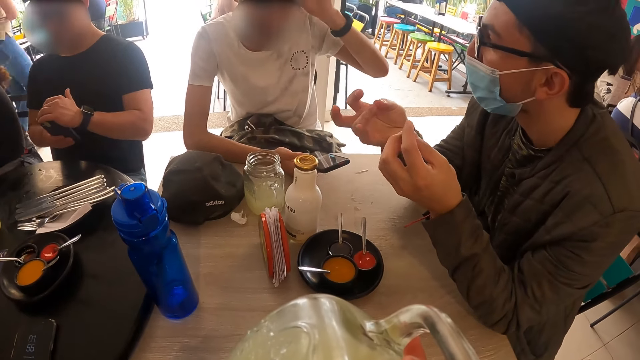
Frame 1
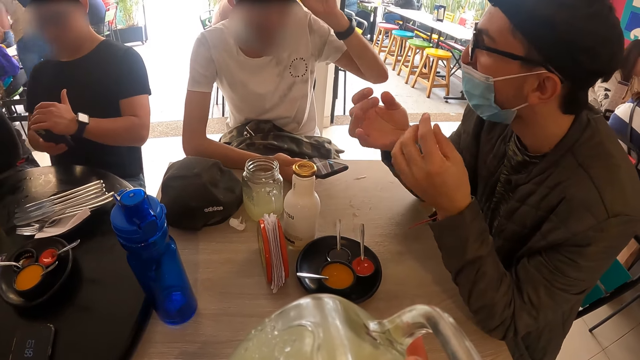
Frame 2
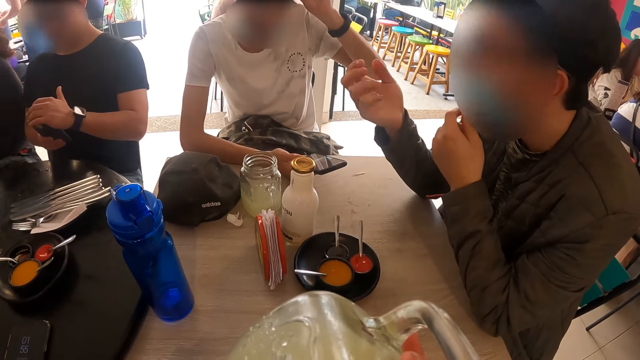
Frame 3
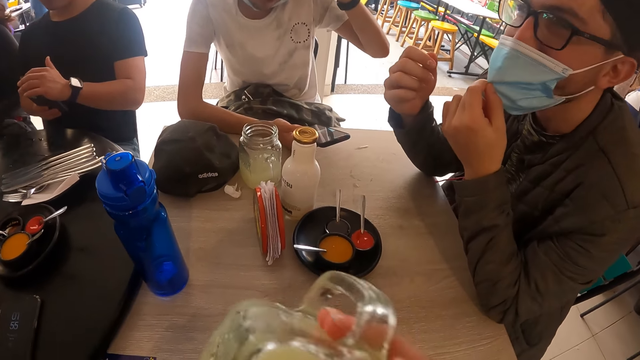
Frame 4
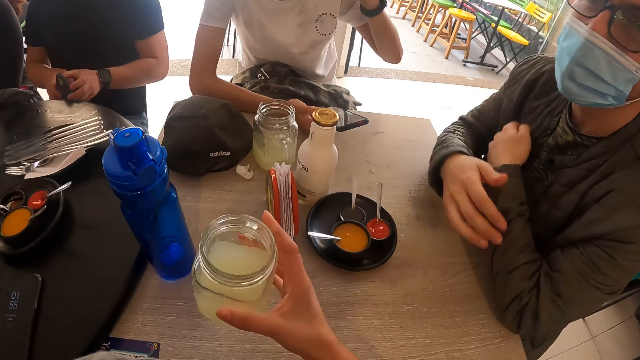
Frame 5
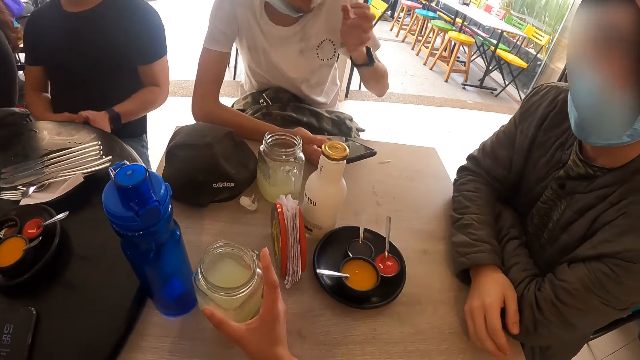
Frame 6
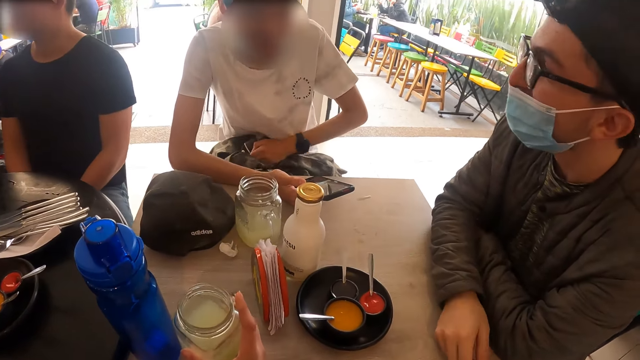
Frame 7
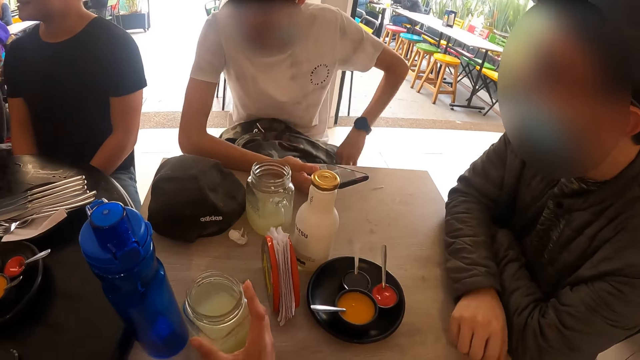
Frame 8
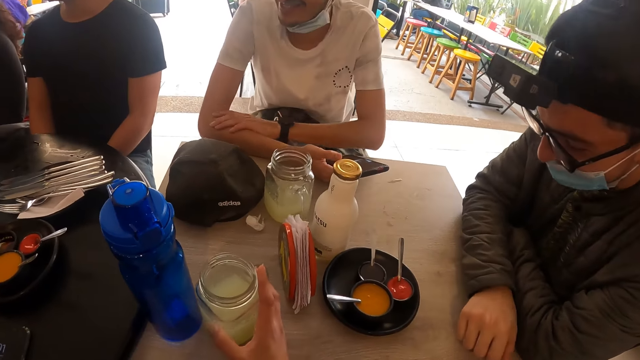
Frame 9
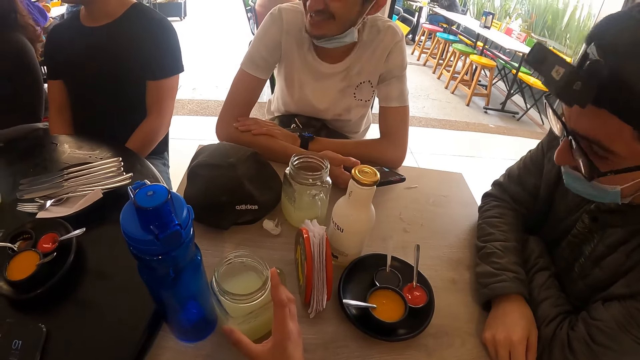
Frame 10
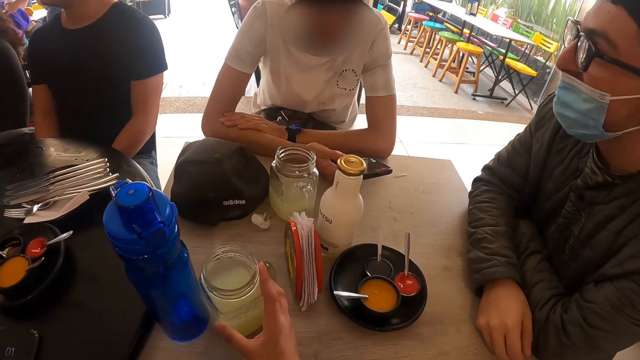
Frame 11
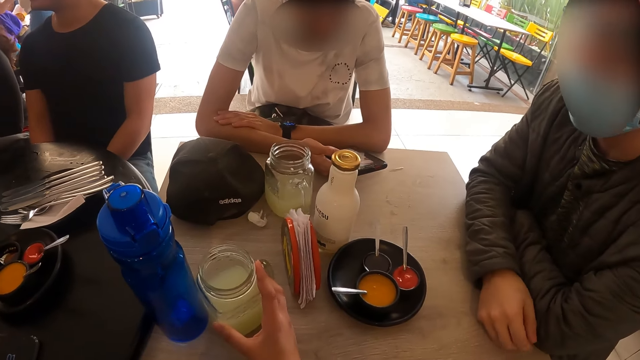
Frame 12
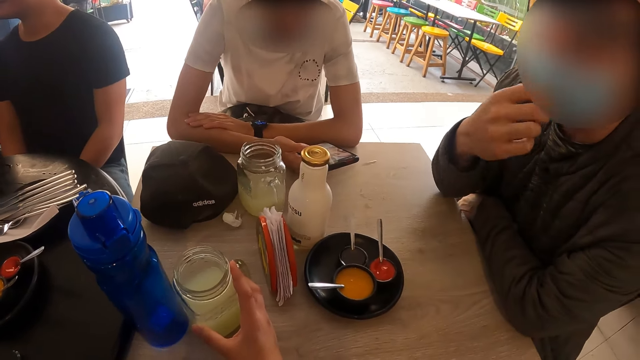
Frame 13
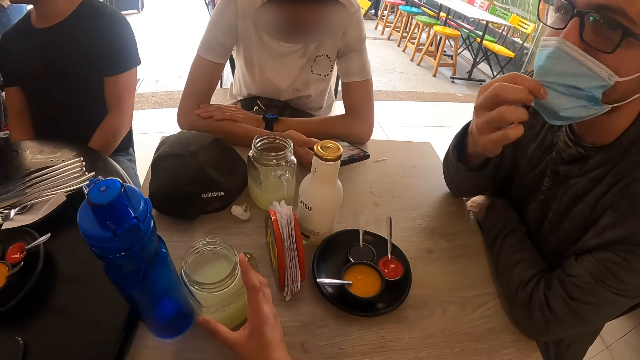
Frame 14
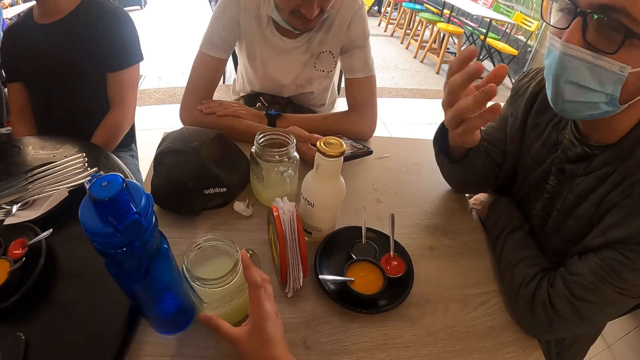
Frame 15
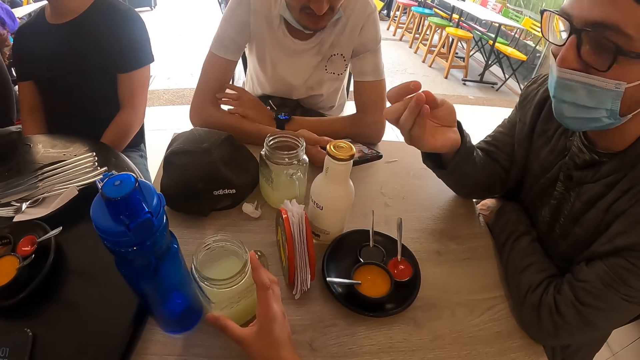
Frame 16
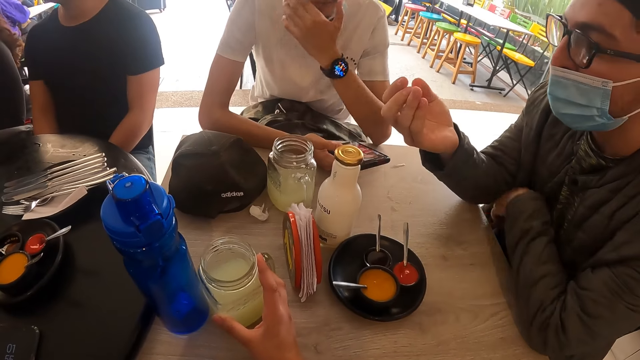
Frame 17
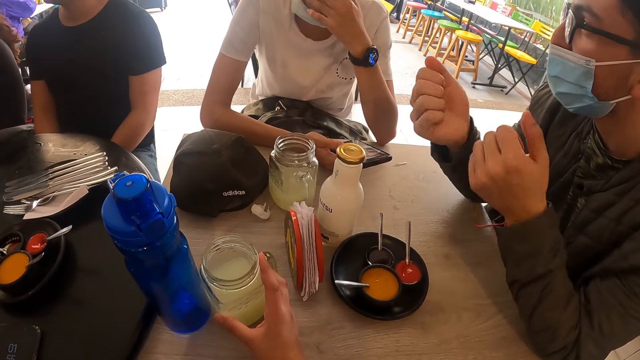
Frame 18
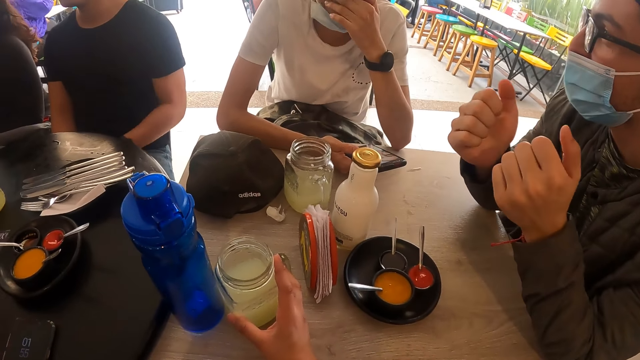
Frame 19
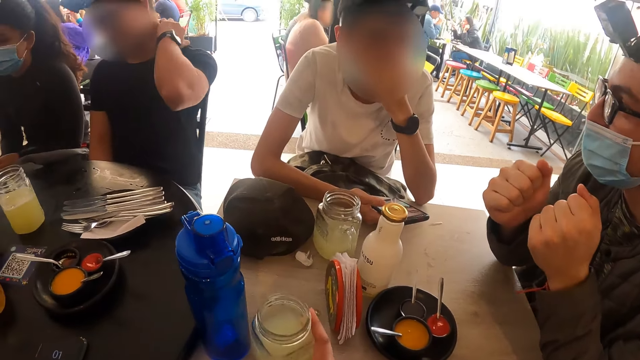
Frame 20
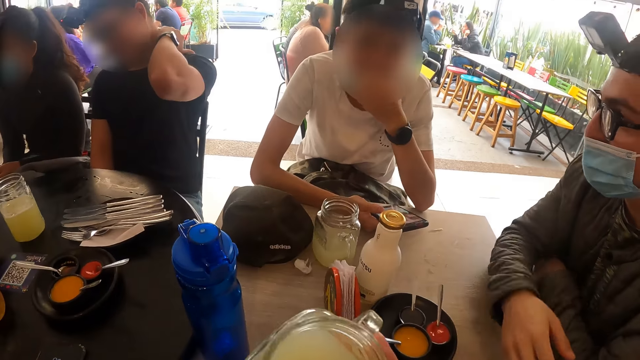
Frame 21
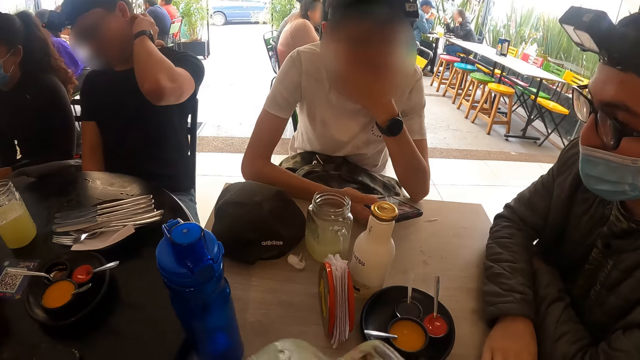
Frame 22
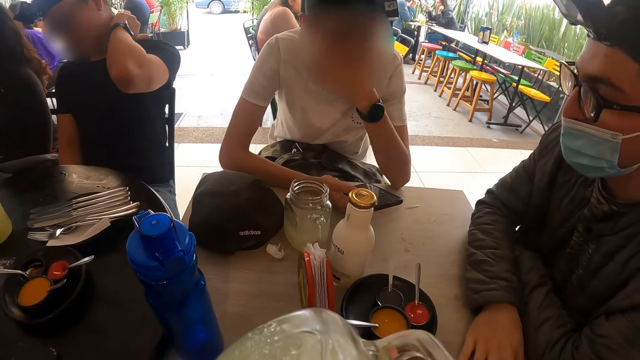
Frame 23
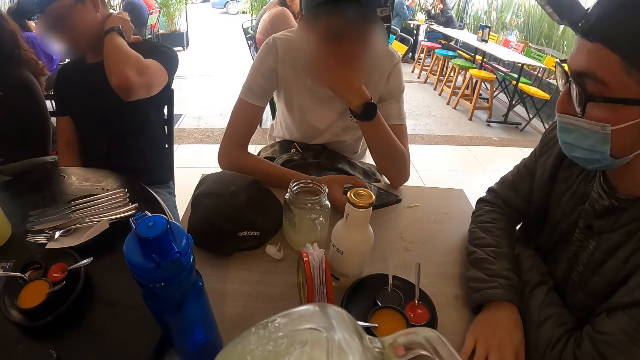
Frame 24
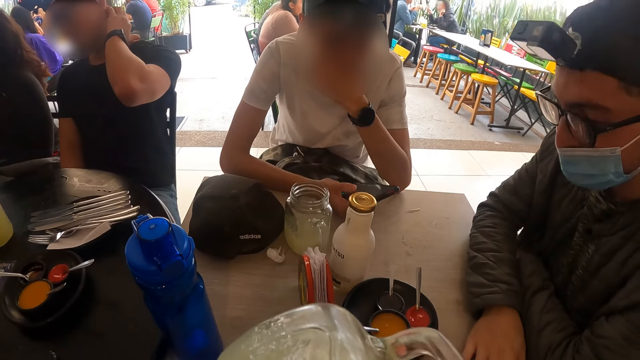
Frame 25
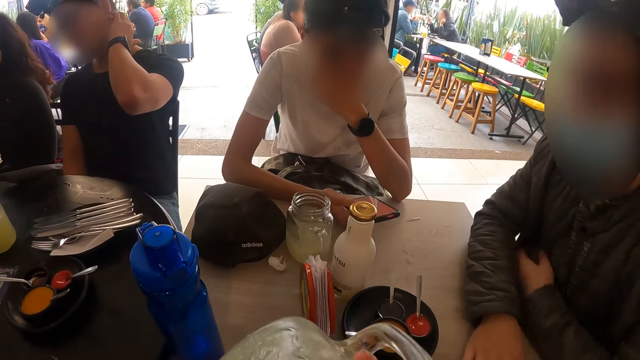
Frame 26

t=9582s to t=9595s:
The man adjusts the nose mask on his face with his right hand. The camera wearer drops the glass of lemonade on the table with his right hand. Another man touches the bag on his thigh with his right hand, and rests his left hand on his right hand on the table. The first man adjusts the nose mask on his face with his right hand. The second man touches his face with his left hand on the table. The camera wearer picks the glass of lemonade from the table with his right hand. Another man rubs his neck with his left hand in the eatery. The camera wearer drinks from the glass of lemonade in his right hand.

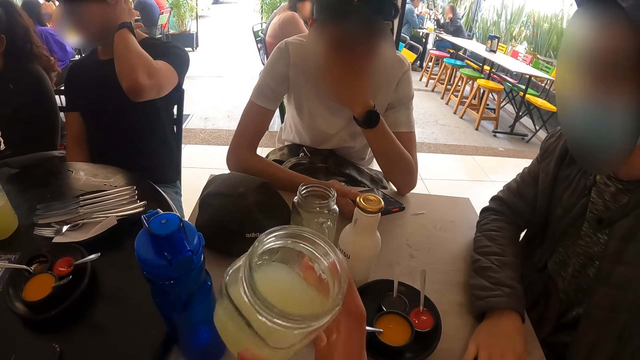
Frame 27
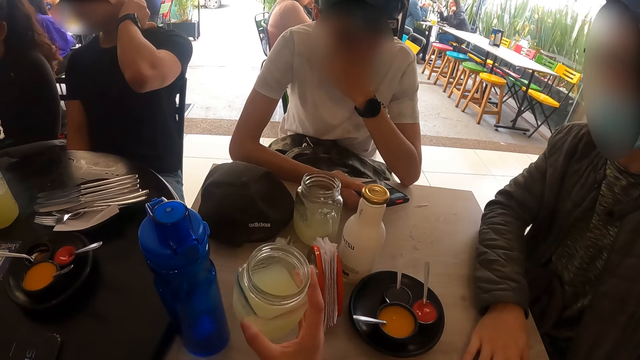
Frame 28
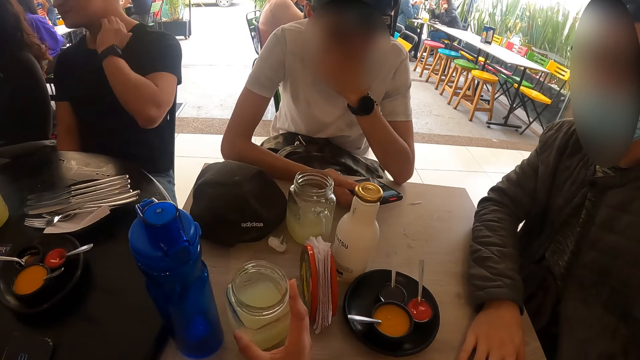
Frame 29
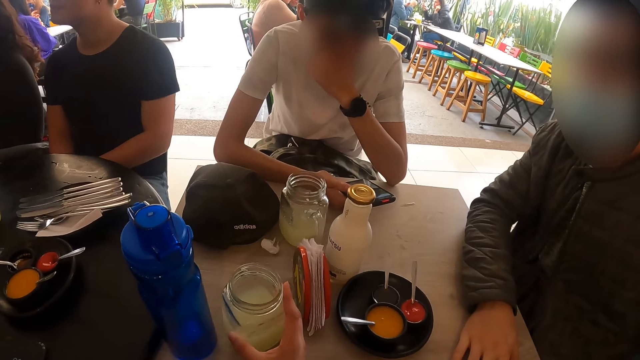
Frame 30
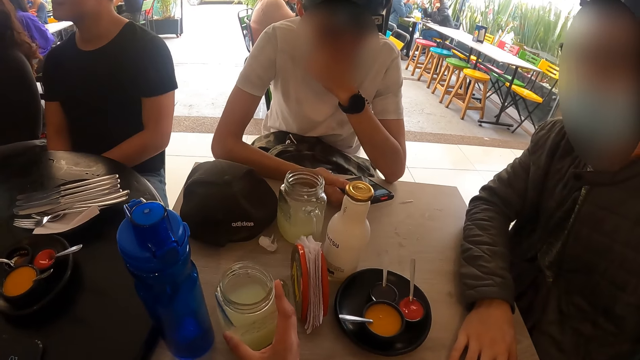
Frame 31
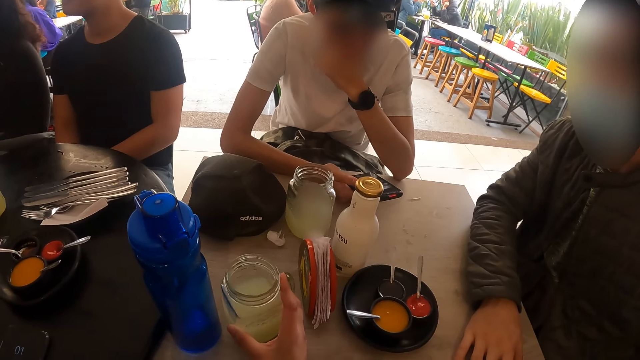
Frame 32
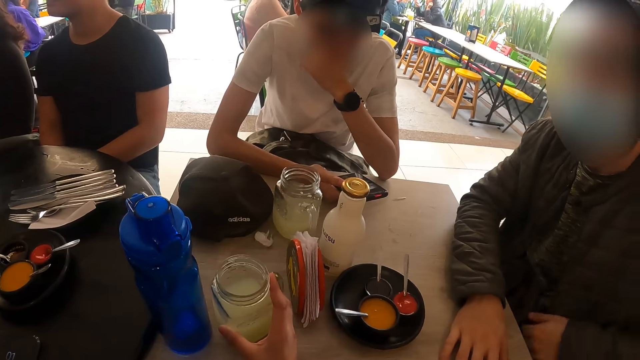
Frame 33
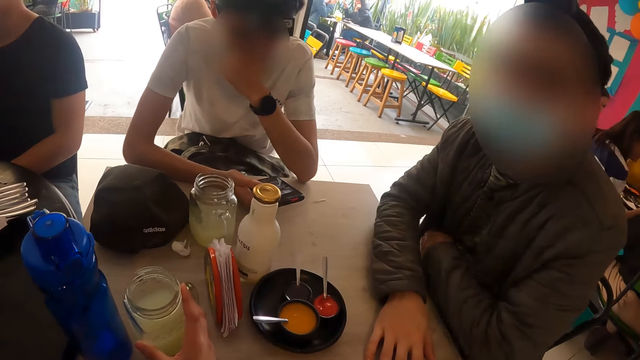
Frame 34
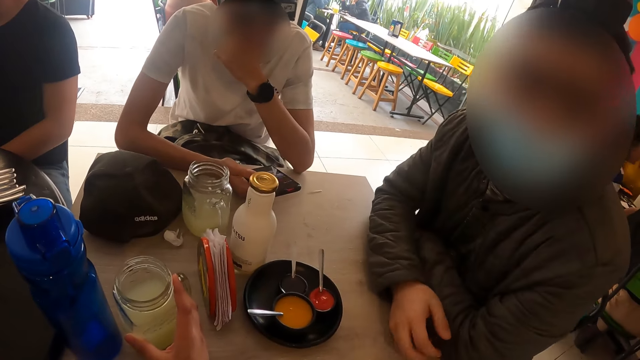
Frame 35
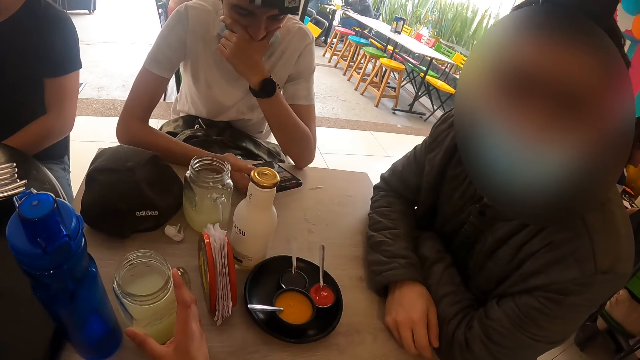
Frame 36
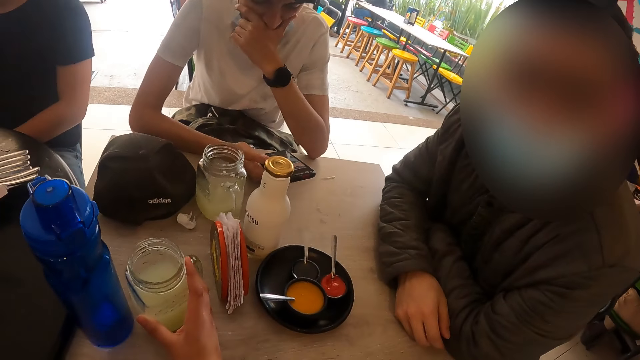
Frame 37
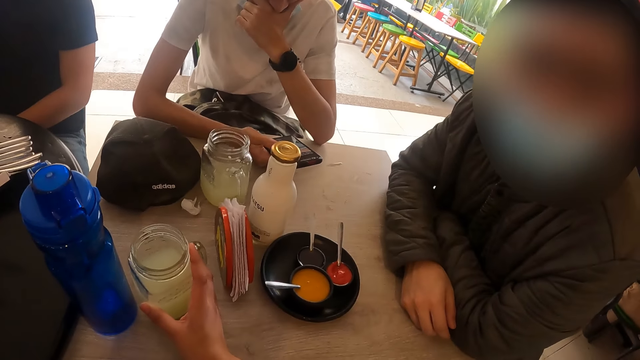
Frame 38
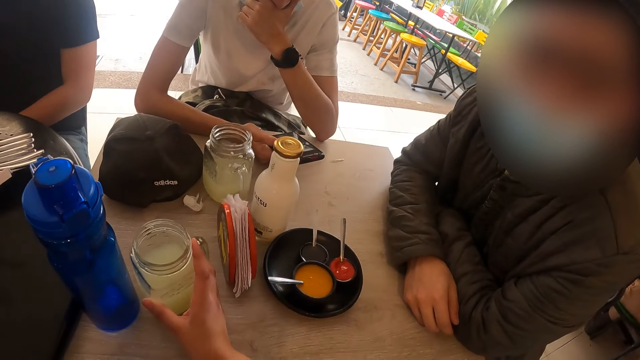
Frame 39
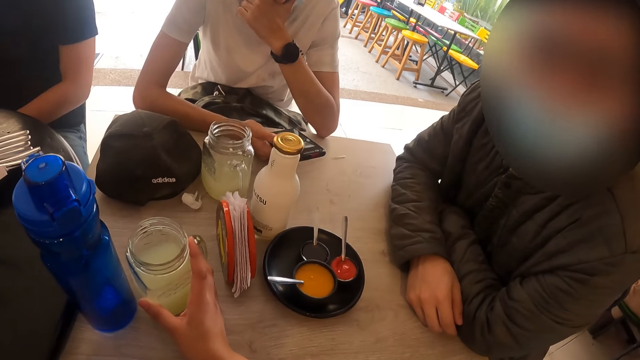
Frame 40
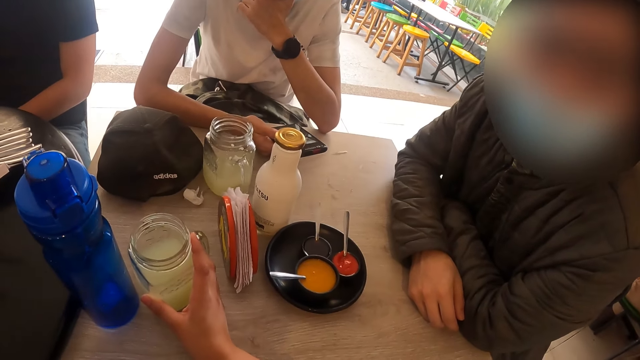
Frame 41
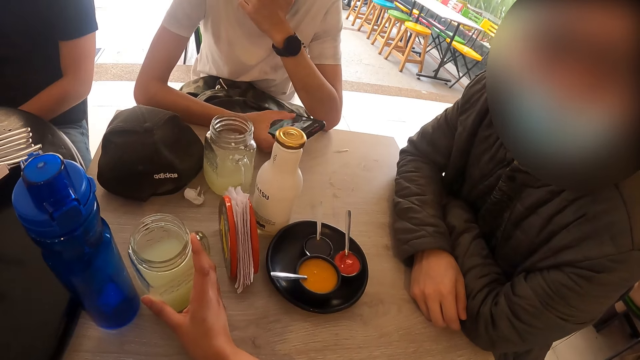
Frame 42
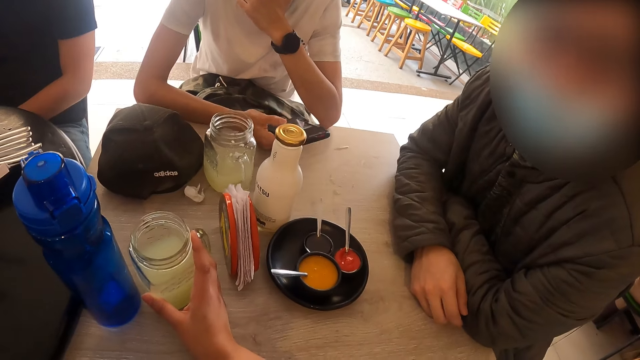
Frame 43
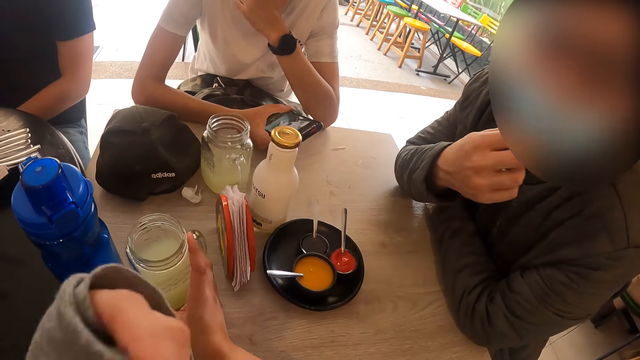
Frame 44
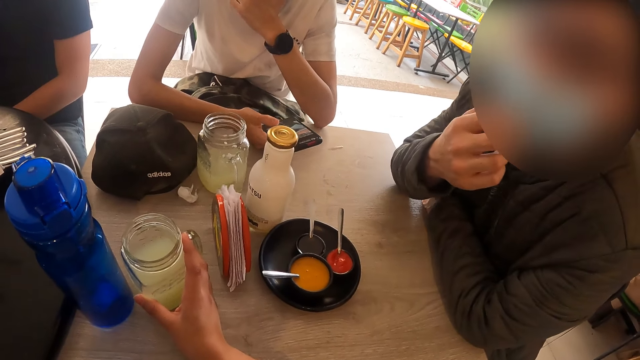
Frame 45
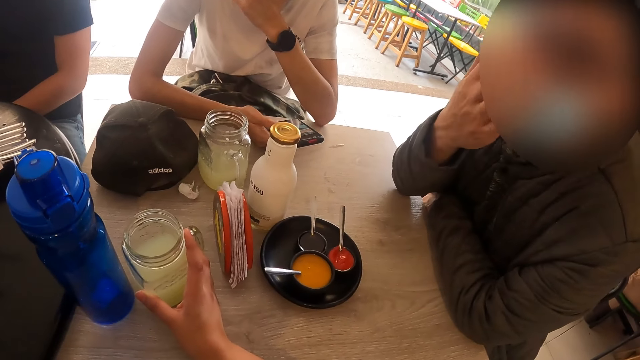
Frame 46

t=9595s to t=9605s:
The camera wearer drops the glass of lemonade on the table with his right hand. The man rests his right hand on the table. The camera wearer interacts with the man in the eatery. He gestures with his left hand. The man adjusts the nose mask on his face with his right hand. The camera wearer gestures with his left hand again.
